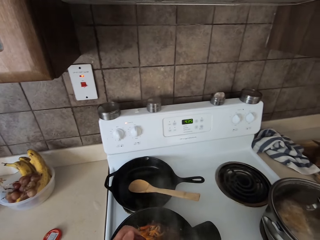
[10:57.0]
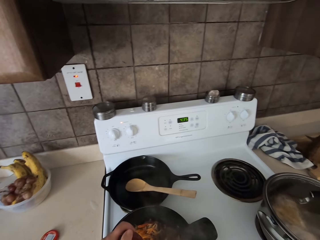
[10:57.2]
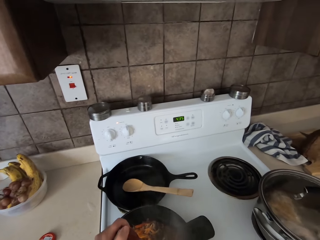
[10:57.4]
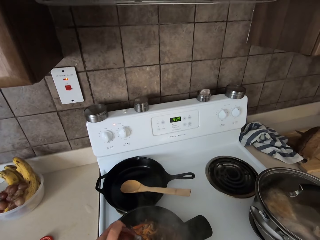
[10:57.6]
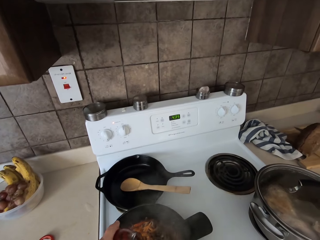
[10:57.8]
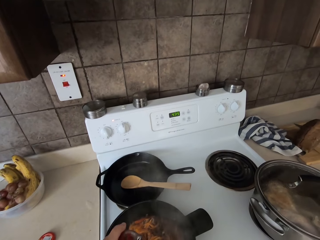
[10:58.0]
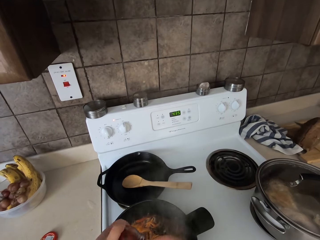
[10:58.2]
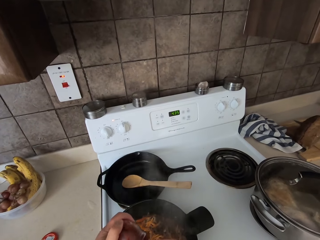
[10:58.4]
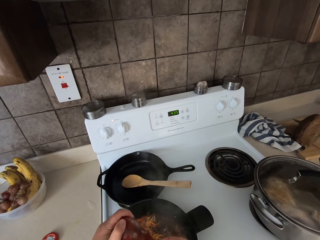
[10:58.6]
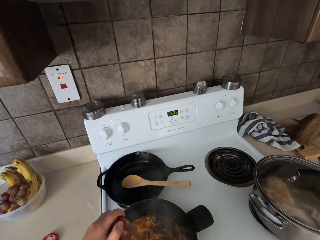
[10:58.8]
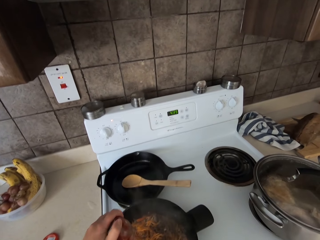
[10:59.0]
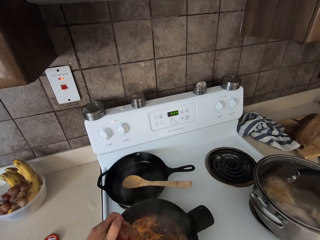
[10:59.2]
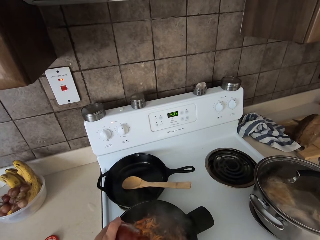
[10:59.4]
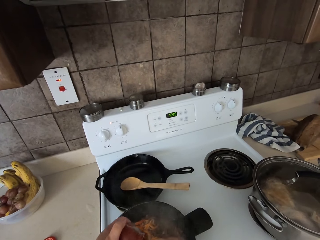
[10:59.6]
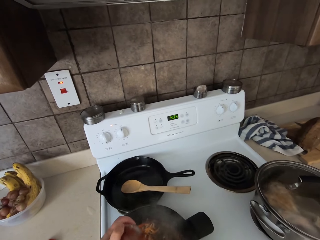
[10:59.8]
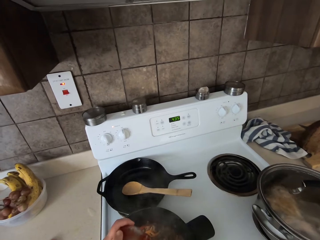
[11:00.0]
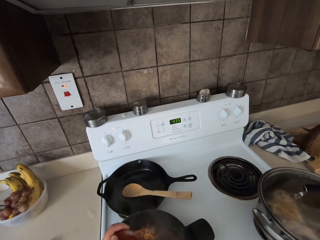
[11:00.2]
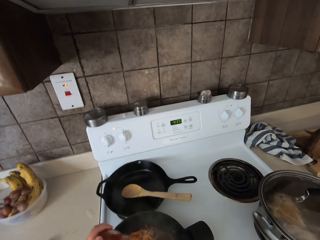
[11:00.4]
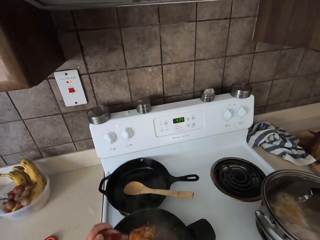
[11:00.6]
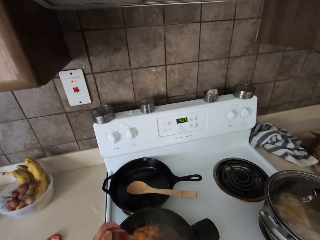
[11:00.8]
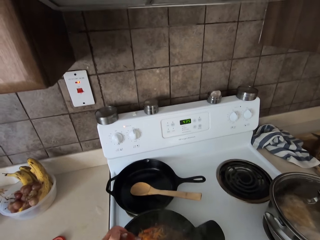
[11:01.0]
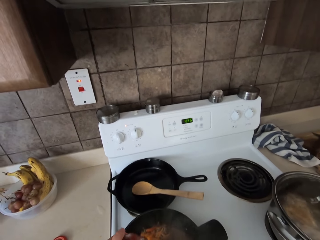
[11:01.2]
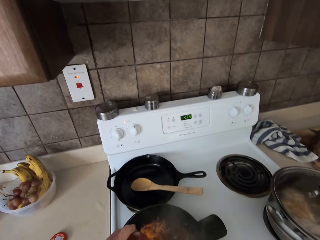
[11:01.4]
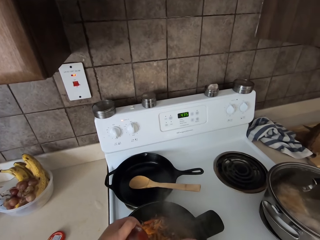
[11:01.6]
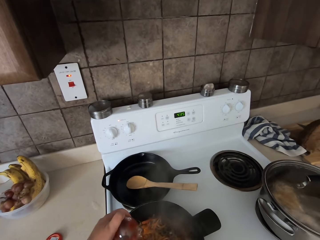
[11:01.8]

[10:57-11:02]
The camera wearer chops something with a spoon. They add tomato paste in the food.

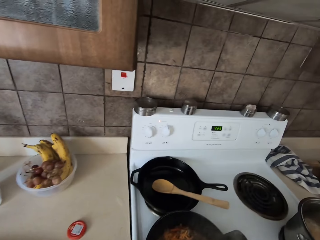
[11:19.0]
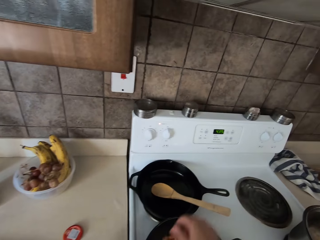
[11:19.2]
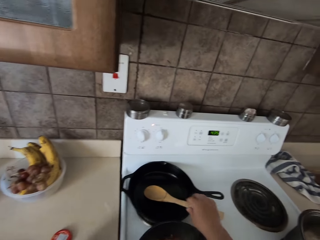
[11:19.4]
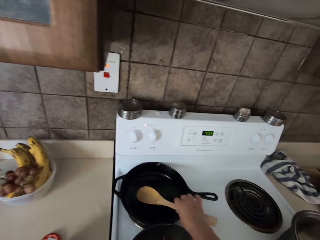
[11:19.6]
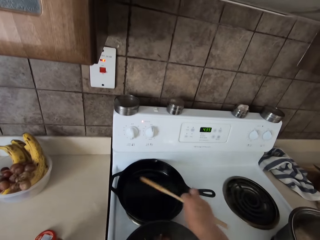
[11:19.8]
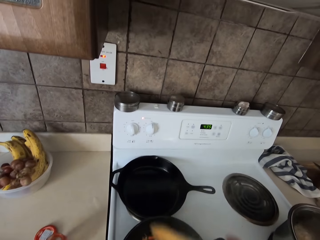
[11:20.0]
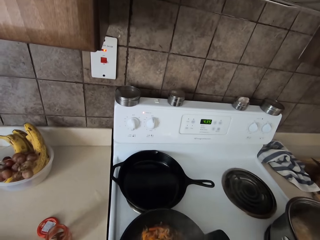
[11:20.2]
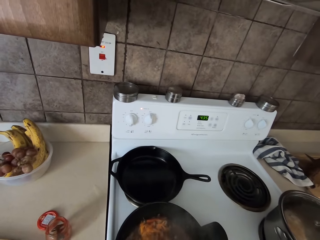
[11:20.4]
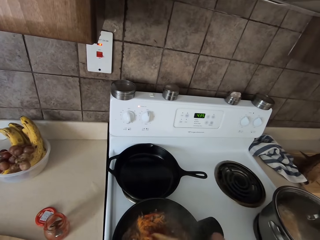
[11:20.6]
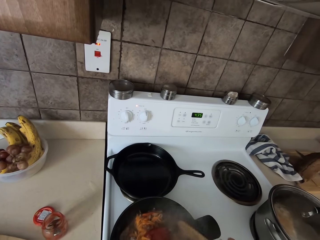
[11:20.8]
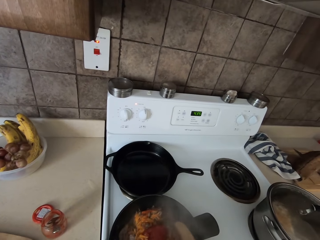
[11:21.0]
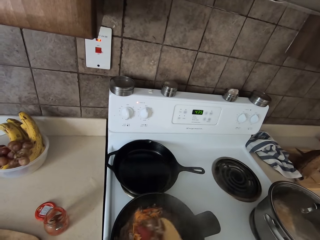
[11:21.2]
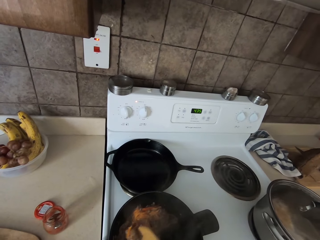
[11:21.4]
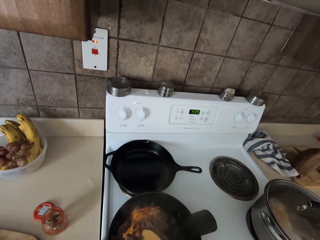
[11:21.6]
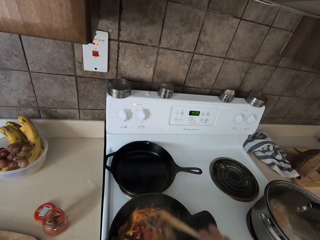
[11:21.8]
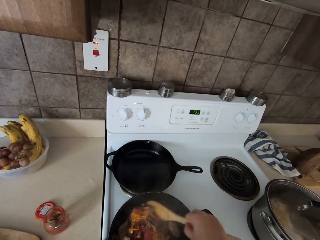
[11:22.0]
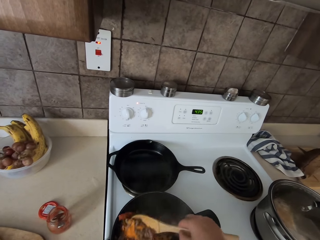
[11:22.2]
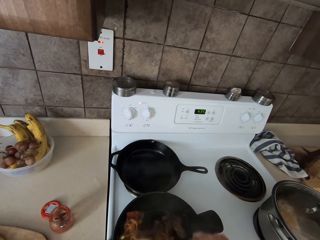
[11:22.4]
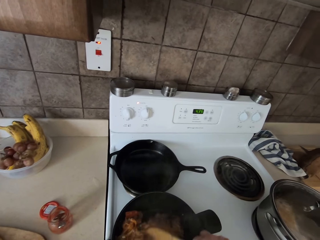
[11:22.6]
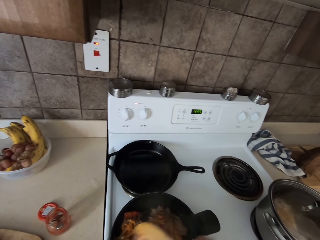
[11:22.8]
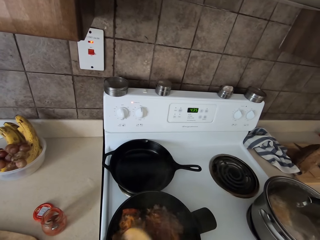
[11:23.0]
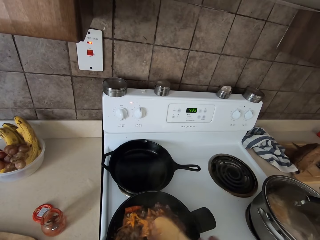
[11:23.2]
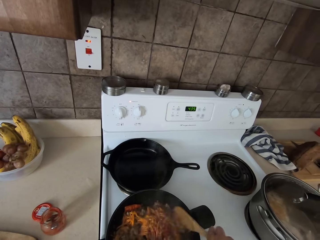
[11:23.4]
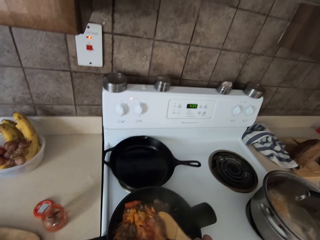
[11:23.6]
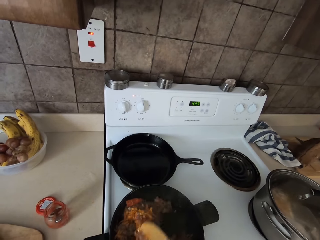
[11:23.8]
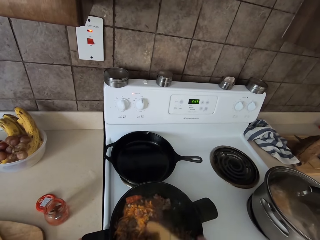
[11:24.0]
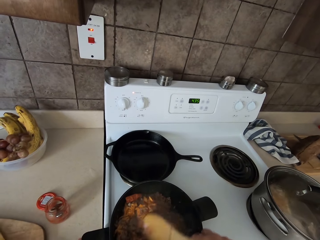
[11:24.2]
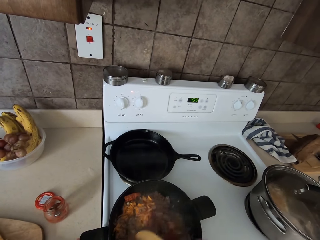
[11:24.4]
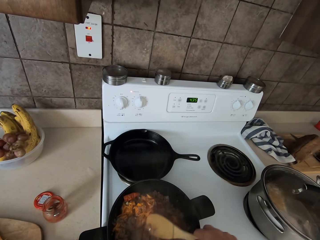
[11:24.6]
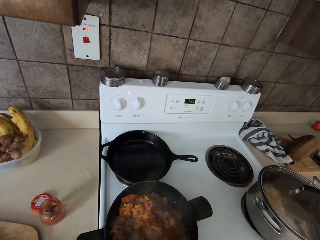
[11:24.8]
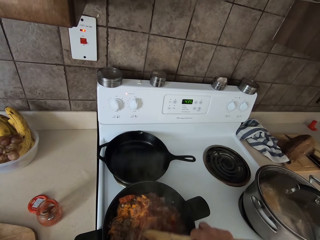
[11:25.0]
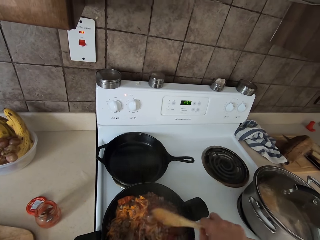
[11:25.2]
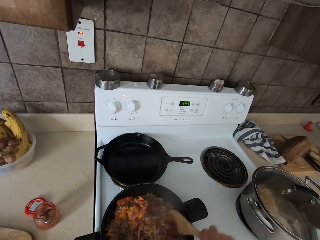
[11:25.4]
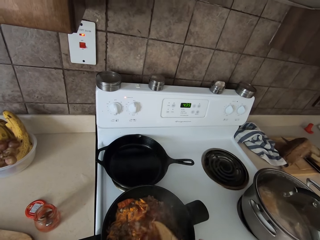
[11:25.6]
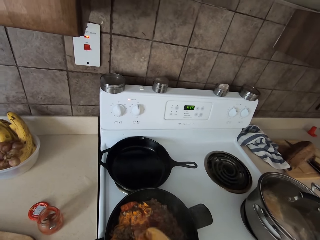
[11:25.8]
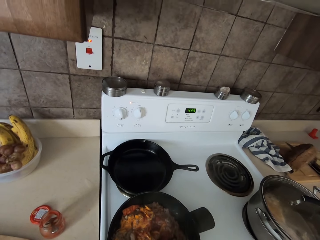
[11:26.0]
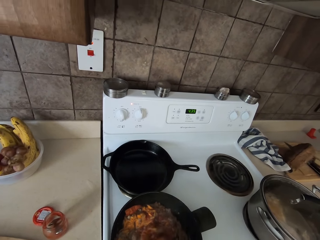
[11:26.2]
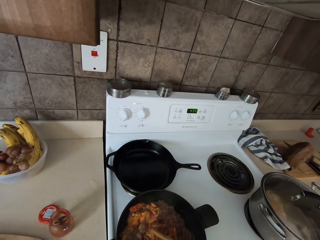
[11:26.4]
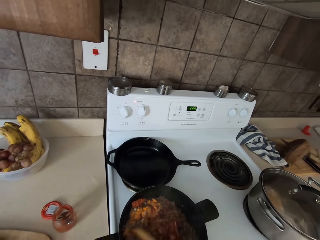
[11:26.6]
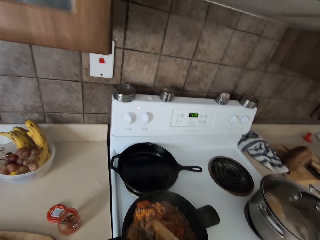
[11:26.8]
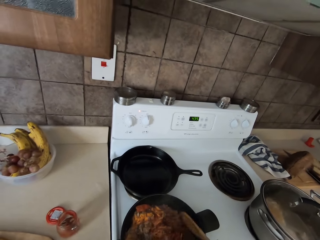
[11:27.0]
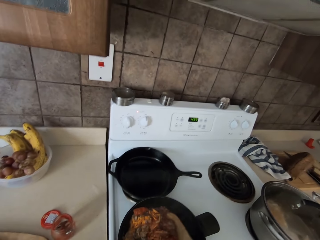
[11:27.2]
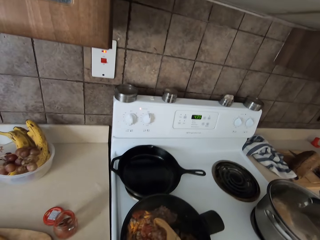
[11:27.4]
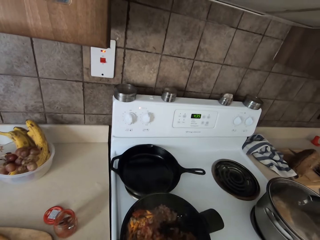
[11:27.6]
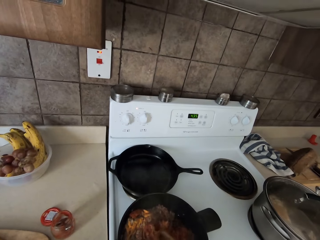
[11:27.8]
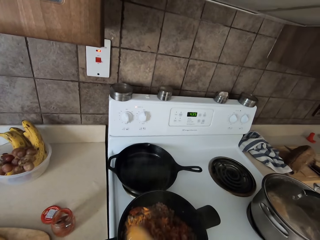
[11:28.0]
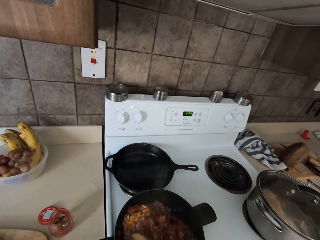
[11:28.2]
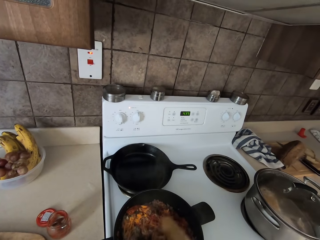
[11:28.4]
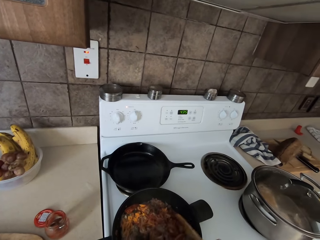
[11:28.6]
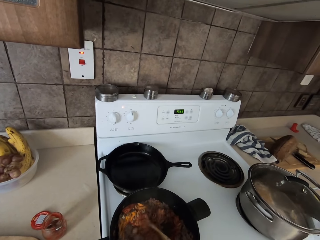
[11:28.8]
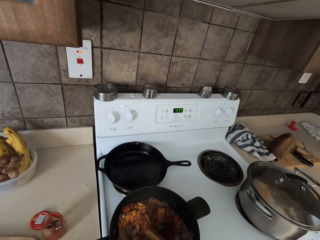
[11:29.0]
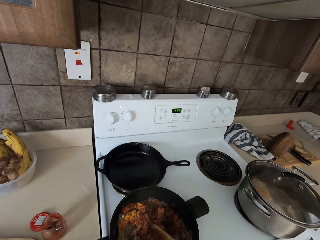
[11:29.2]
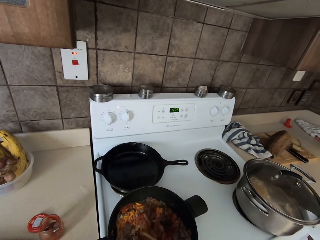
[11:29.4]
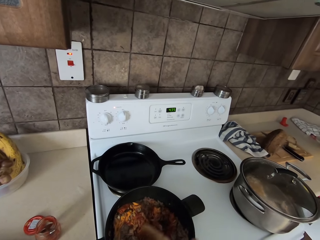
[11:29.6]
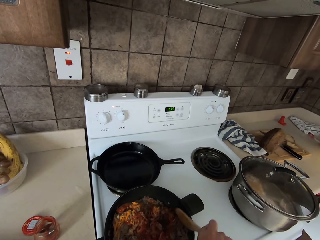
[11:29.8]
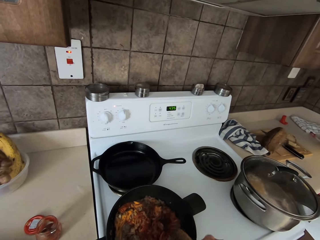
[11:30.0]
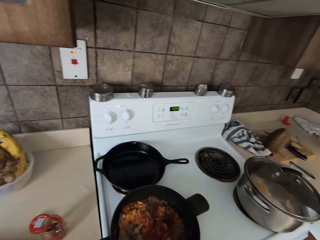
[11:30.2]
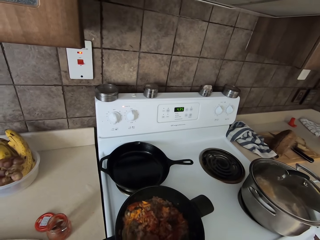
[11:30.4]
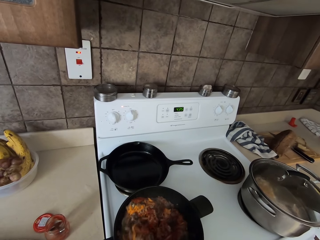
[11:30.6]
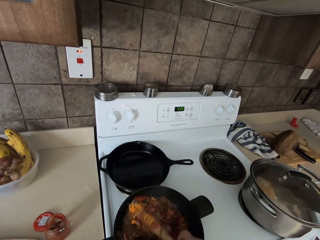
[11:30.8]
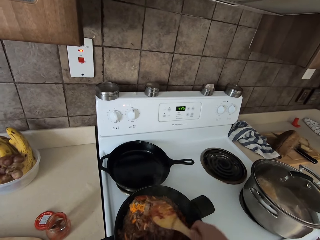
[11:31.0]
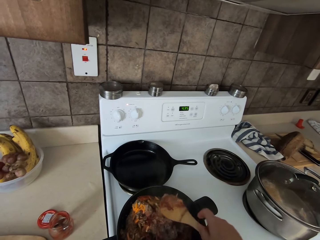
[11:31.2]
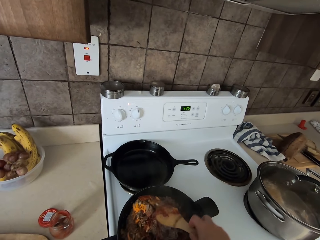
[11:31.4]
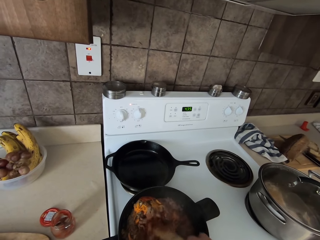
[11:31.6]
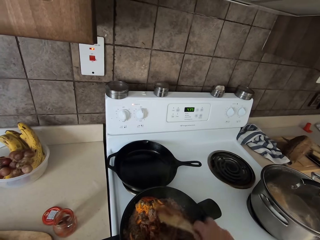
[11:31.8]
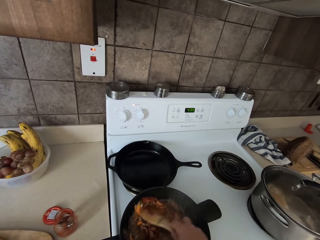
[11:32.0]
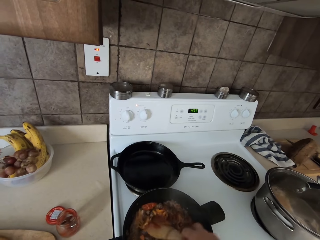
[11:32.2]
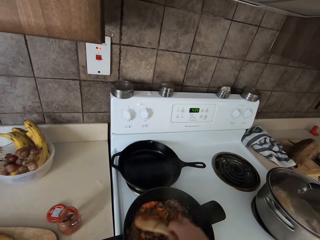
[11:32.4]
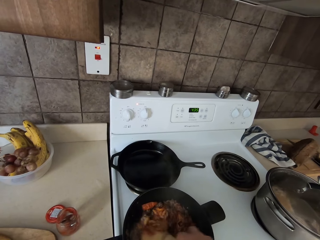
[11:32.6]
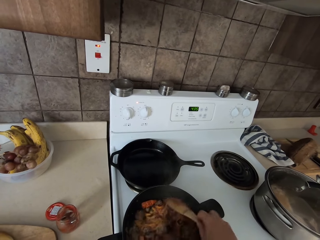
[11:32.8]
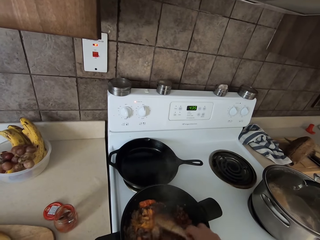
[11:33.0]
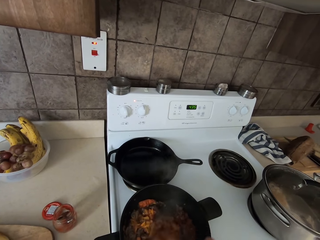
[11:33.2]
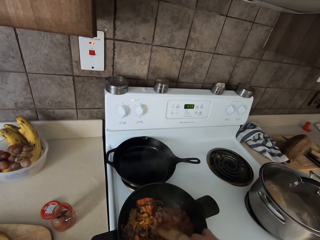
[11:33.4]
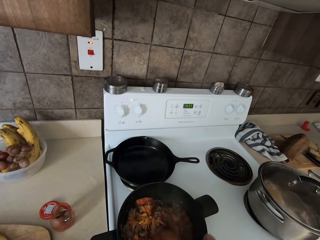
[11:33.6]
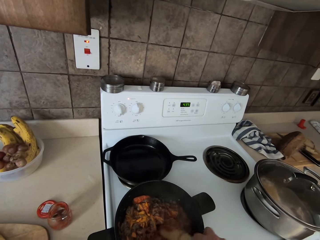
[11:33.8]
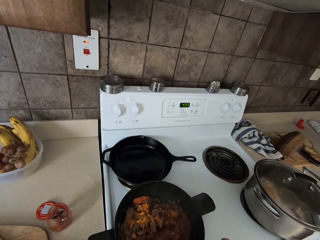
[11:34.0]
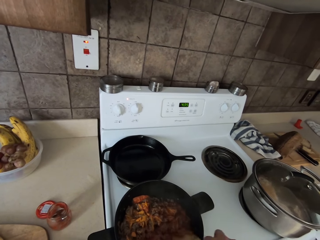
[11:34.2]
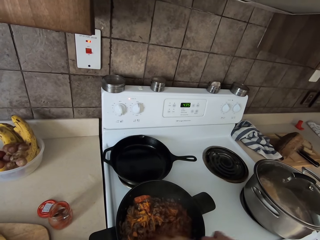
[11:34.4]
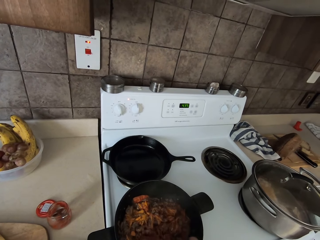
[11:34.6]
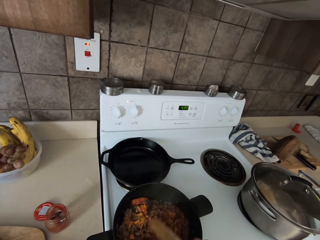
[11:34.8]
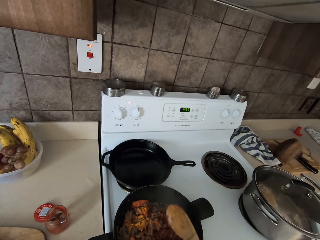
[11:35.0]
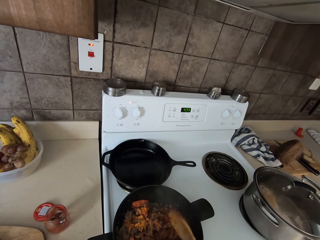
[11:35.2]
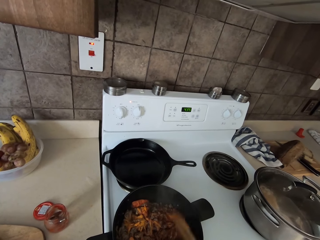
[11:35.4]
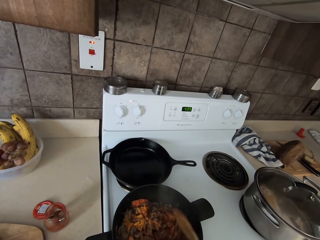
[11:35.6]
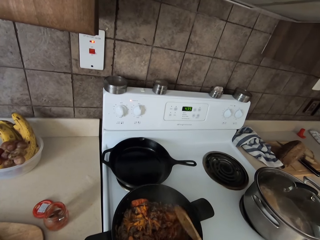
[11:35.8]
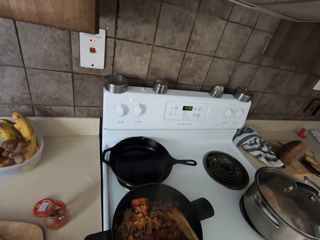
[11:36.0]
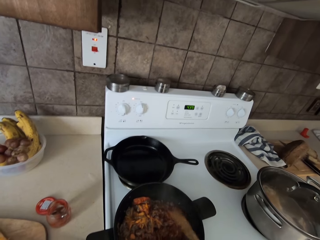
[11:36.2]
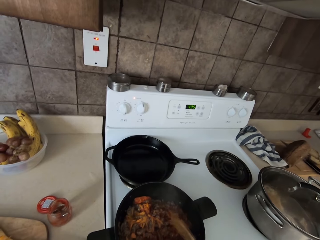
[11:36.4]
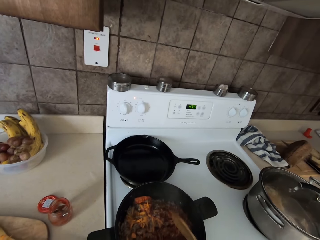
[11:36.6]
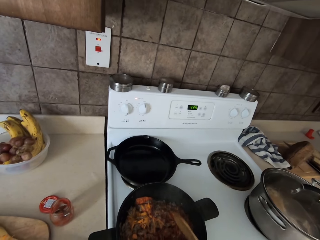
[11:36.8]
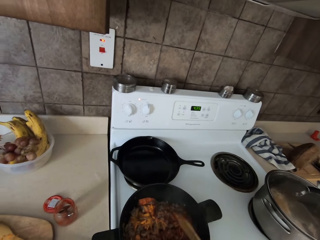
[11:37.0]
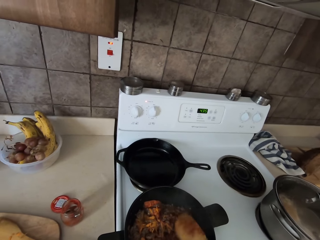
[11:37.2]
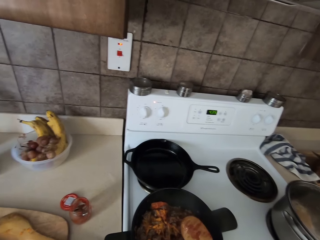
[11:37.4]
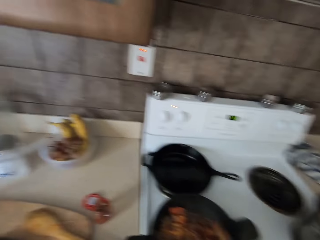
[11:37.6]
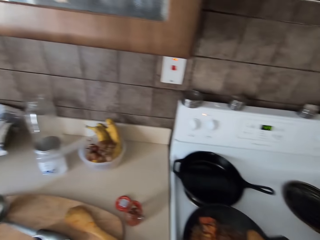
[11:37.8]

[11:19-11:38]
The camera wearer picks up a wooden spoon or cooking stick from a pan. They stir the food with the cooking stick in the pan. They hit the pot with the cooking stick. They shake the spoon.
